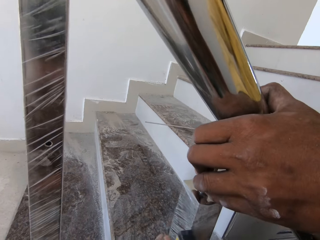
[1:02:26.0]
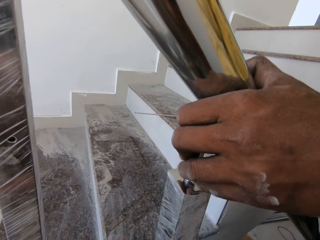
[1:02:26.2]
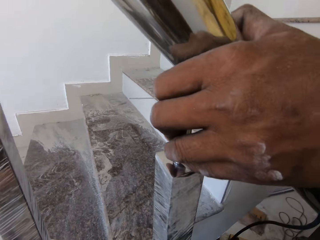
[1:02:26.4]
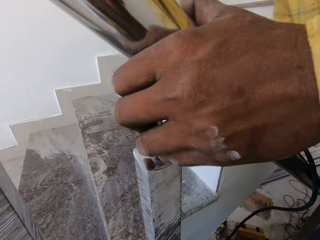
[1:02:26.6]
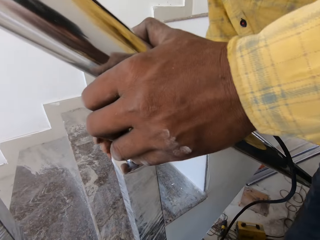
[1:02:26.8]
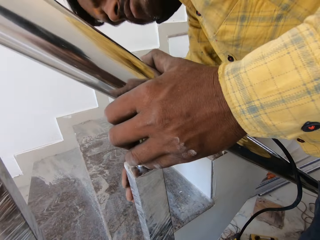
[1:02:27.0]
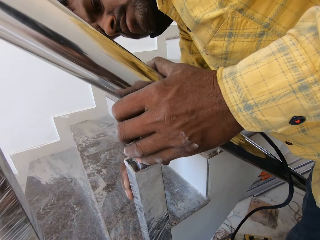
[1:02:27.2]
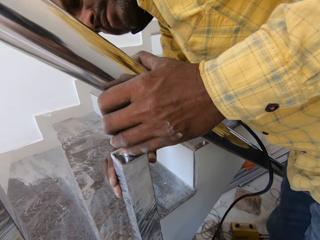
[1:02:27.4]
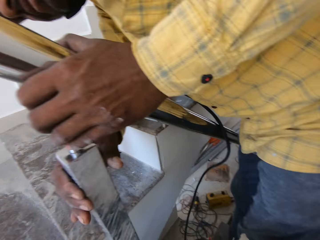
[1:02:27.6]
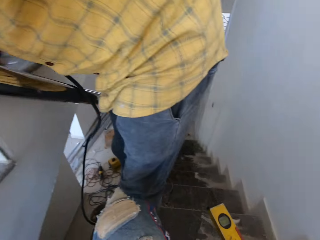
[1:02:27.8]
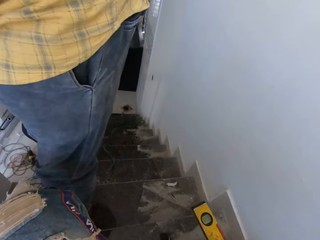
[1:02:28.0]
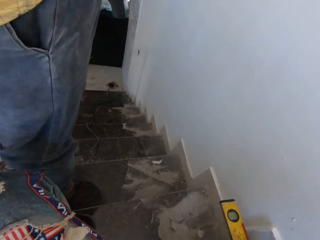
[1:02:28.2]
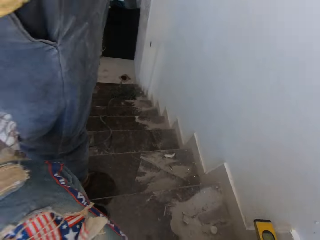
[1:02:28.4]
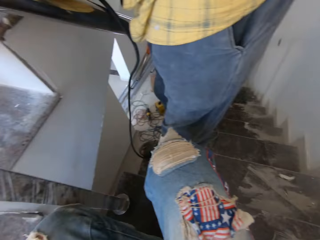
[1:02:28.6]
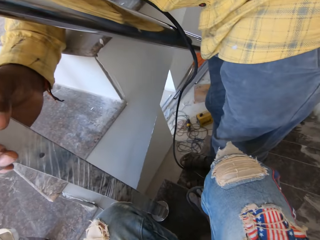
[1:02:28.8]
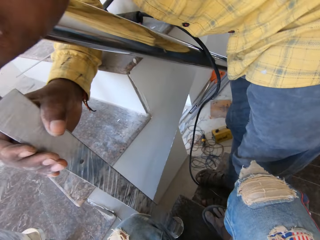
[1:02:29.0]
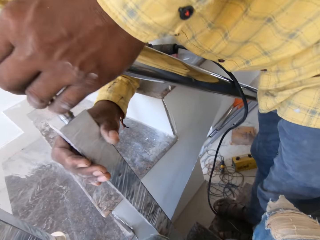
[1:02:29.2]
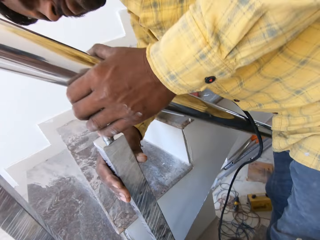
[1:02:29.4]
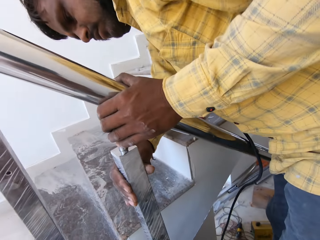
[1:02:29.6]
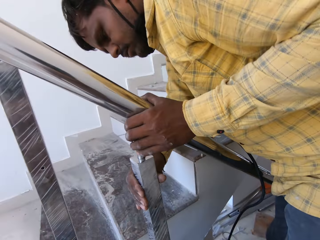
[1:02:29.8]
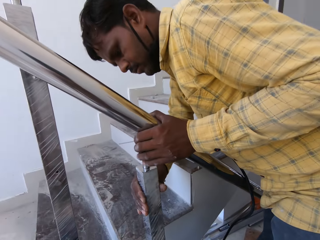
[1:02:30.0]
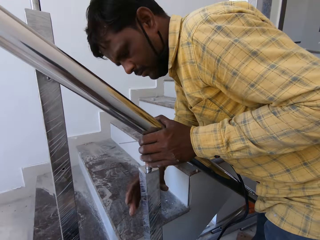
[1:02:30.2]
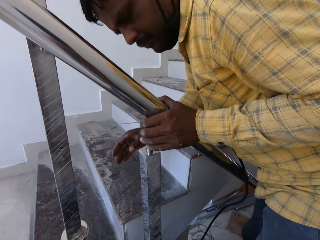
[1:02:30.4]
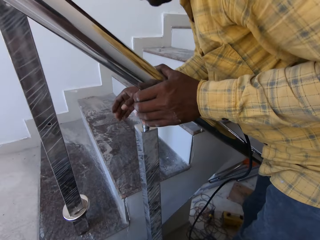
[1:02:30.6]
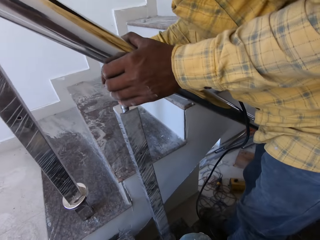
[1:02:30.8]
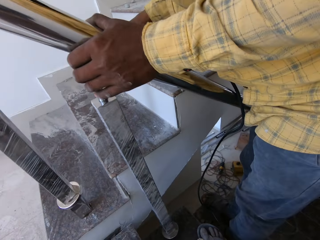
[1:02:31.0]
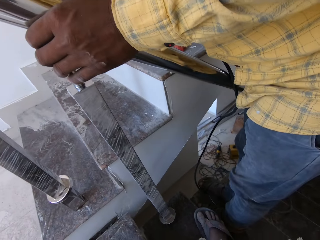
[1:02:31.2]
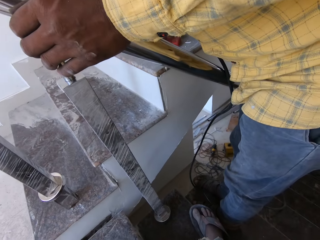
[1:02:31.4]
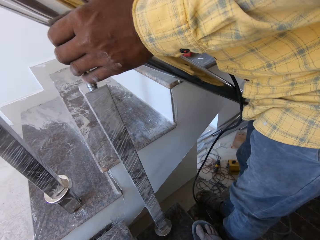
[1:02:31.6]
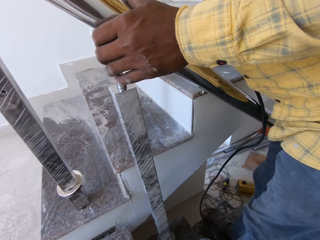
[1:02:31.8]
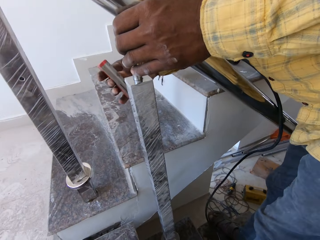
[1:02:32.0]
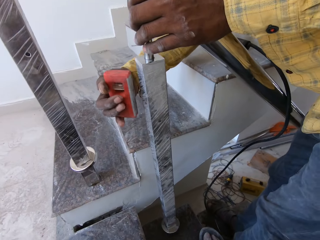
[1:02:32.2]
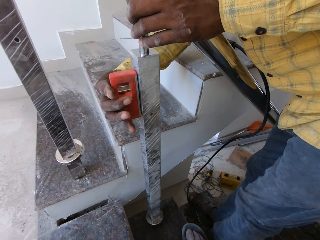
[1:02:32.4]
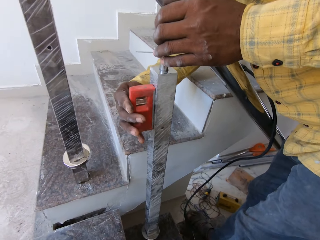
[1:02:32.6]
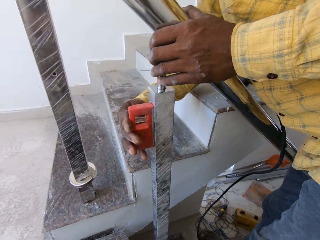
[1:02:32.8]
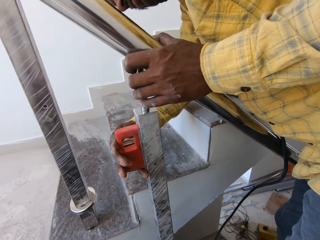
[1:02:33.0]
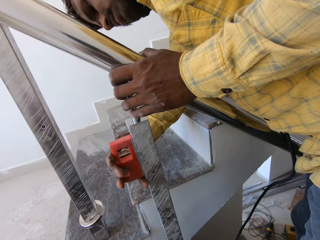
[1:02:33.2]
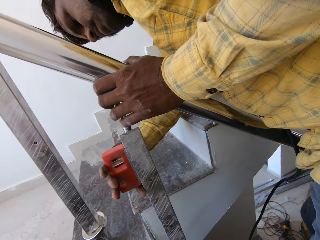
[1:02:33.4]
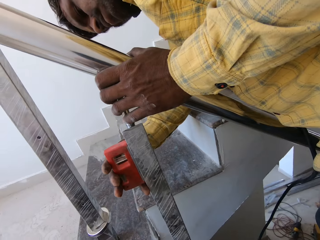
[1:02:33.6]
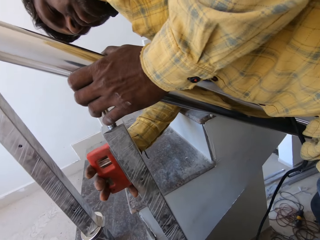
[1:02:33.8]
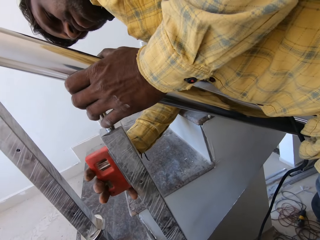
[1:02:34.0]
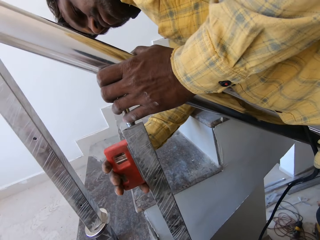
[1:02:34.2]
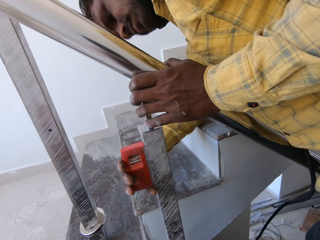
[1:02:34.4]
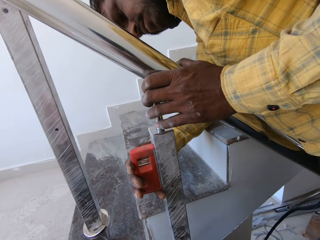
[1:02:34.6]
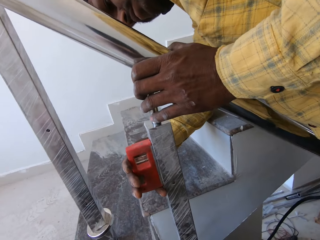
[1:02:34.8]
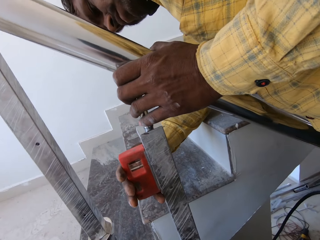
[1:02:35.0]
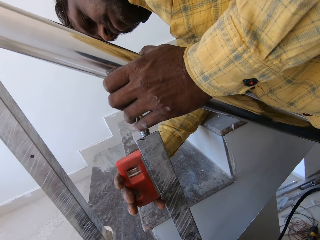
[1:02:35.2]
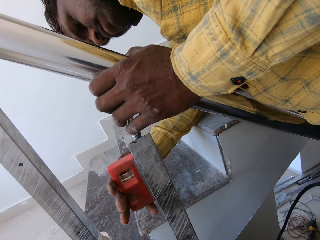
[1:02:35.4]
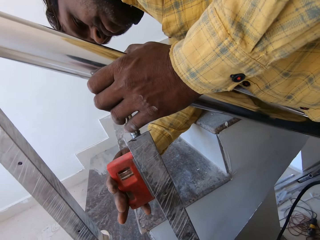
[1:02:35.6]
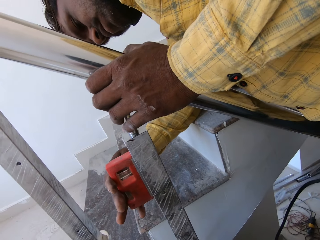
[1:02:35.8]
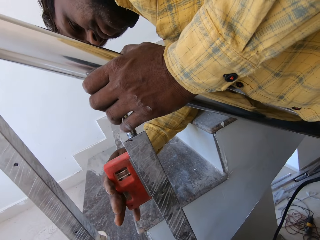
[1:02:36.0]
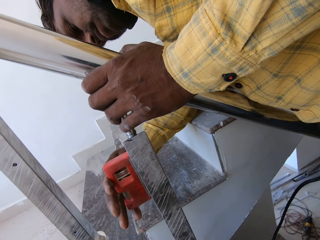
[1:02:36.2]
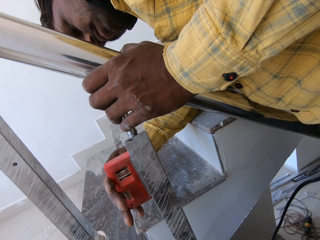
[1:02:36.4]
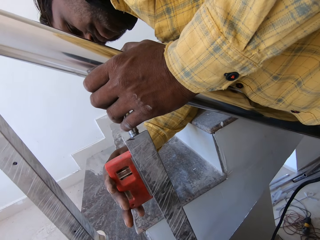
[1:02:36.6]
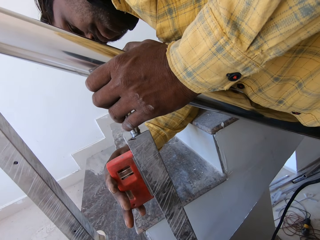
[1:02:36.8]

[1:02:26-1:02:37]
The man holds the steel spindle with his right hand. The camera wearer drops the spirit level on the stairs with his right hand. He looks around. The man picks up the spirit level from the stairs with his right hand and puts the spirit level on the steel spindle with his right hand. The man uses the spirit level on the support rail.

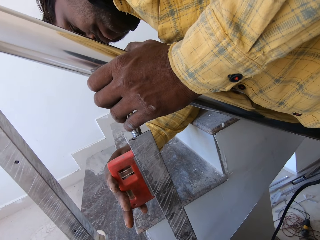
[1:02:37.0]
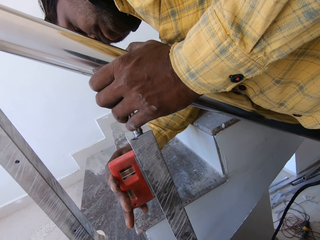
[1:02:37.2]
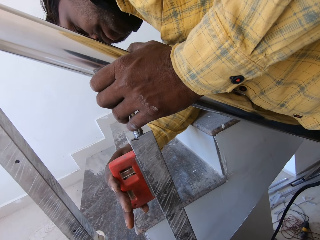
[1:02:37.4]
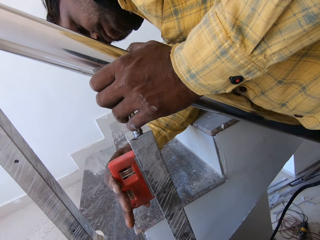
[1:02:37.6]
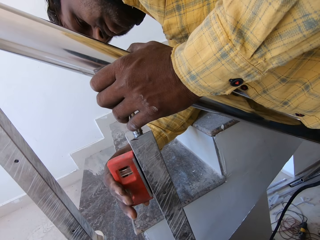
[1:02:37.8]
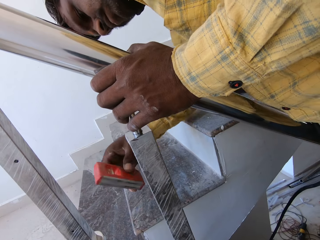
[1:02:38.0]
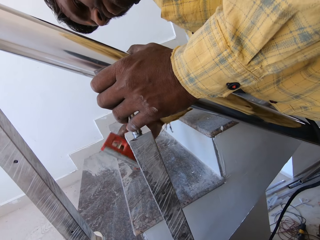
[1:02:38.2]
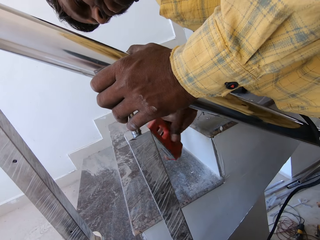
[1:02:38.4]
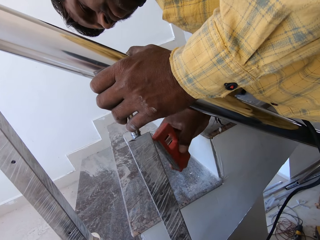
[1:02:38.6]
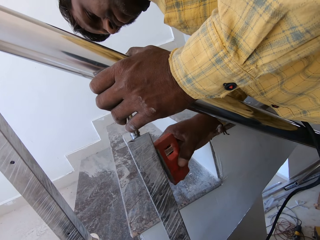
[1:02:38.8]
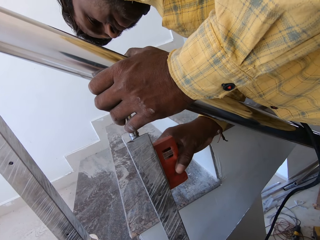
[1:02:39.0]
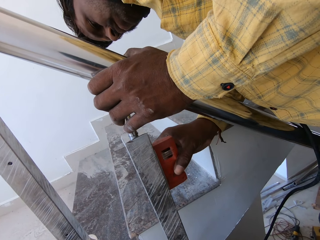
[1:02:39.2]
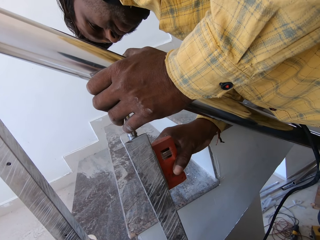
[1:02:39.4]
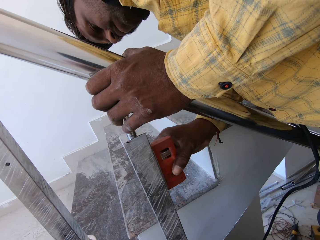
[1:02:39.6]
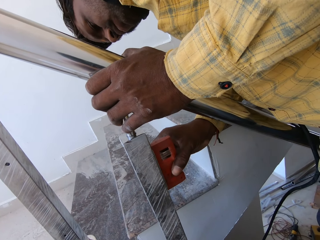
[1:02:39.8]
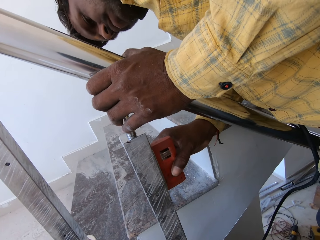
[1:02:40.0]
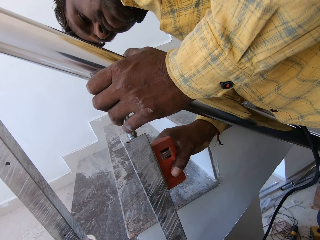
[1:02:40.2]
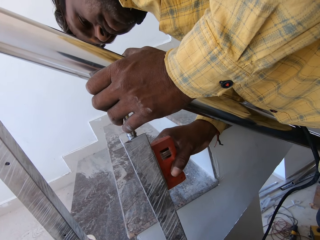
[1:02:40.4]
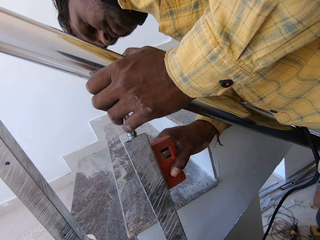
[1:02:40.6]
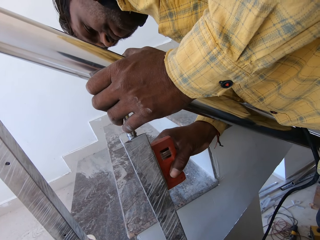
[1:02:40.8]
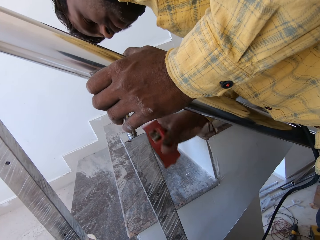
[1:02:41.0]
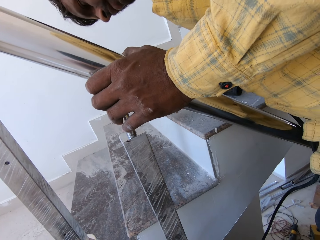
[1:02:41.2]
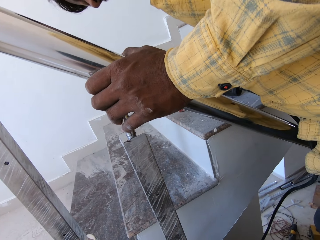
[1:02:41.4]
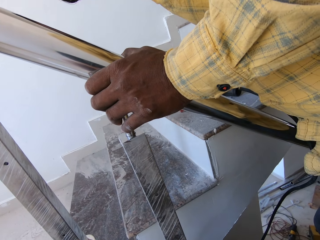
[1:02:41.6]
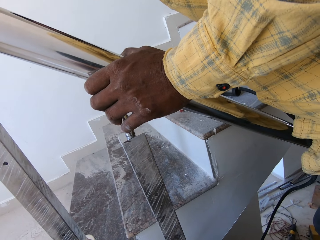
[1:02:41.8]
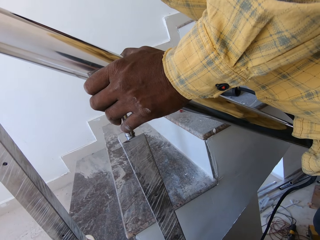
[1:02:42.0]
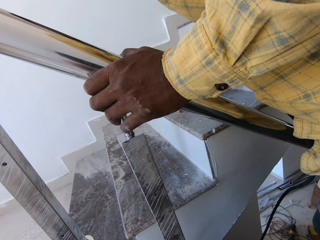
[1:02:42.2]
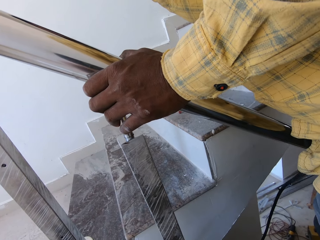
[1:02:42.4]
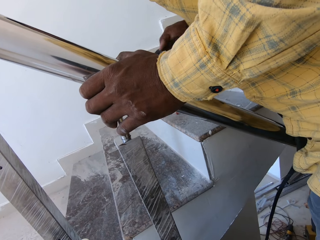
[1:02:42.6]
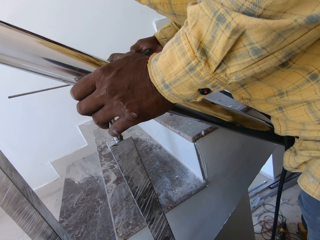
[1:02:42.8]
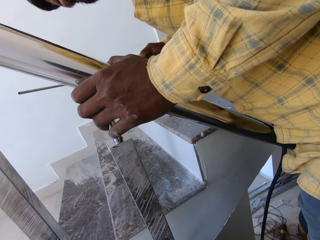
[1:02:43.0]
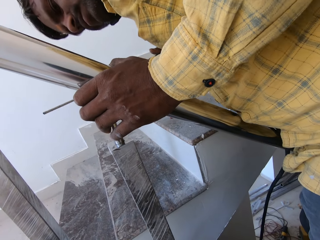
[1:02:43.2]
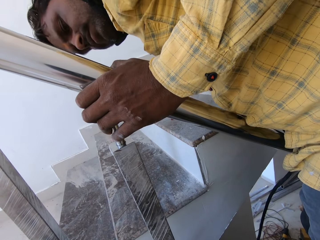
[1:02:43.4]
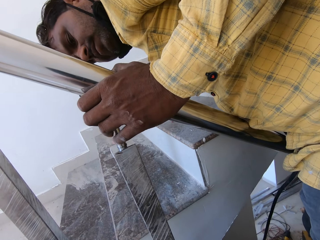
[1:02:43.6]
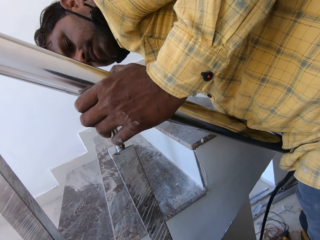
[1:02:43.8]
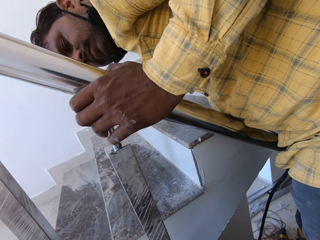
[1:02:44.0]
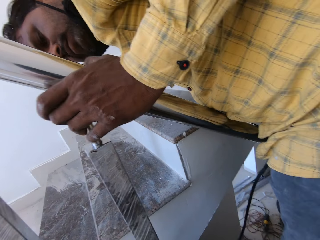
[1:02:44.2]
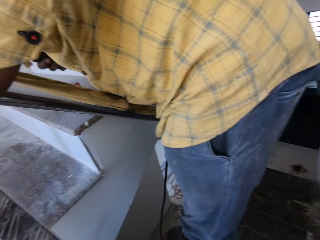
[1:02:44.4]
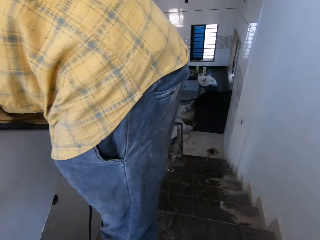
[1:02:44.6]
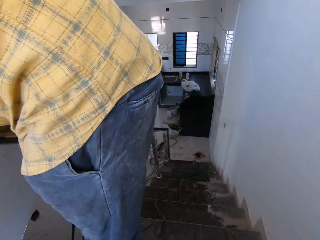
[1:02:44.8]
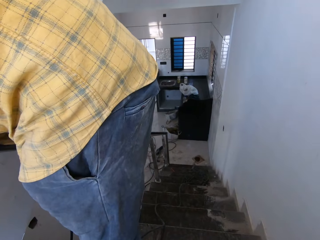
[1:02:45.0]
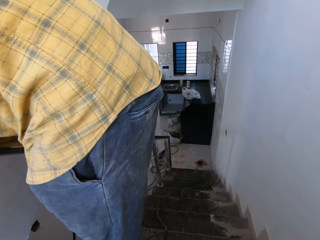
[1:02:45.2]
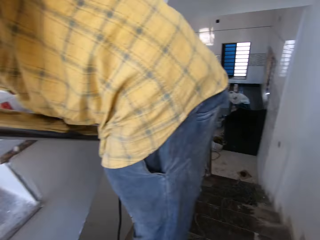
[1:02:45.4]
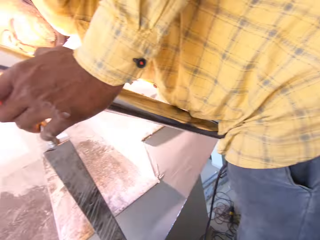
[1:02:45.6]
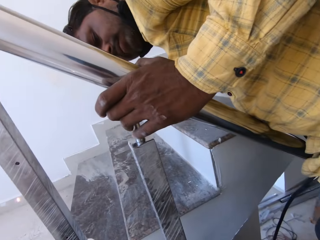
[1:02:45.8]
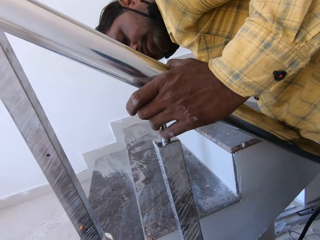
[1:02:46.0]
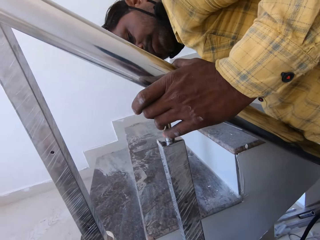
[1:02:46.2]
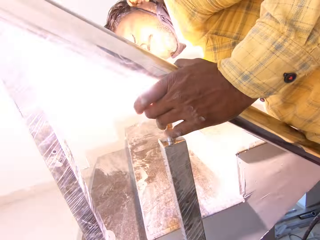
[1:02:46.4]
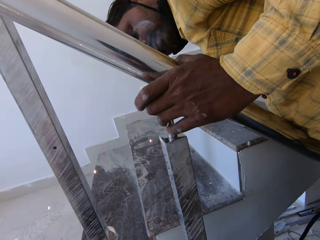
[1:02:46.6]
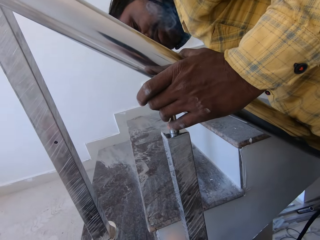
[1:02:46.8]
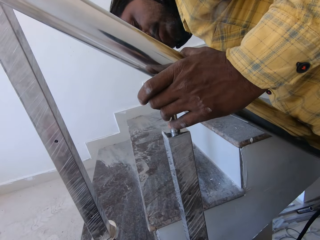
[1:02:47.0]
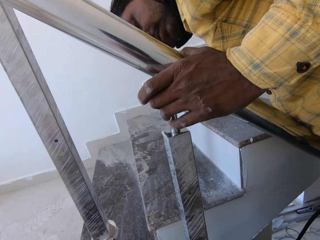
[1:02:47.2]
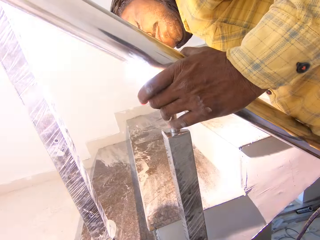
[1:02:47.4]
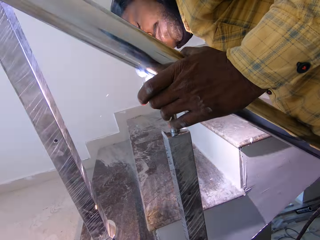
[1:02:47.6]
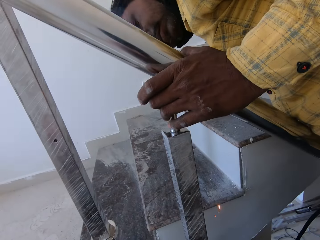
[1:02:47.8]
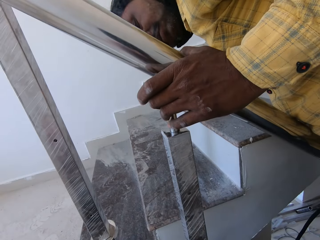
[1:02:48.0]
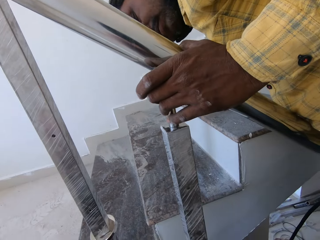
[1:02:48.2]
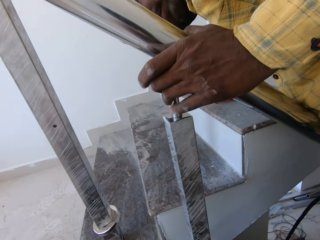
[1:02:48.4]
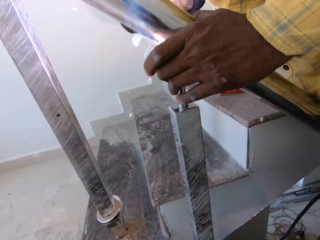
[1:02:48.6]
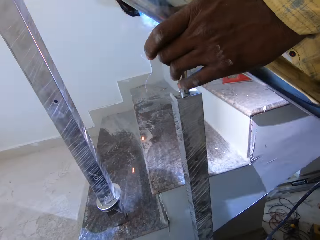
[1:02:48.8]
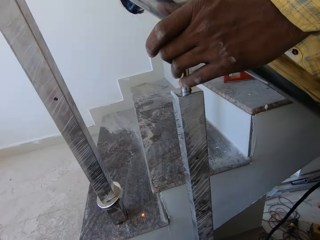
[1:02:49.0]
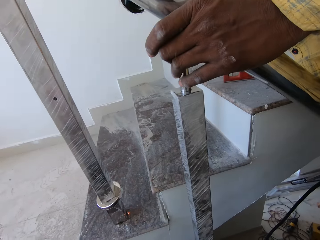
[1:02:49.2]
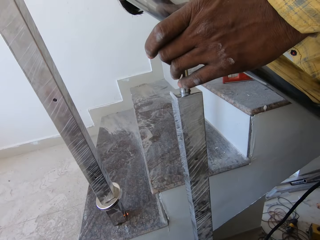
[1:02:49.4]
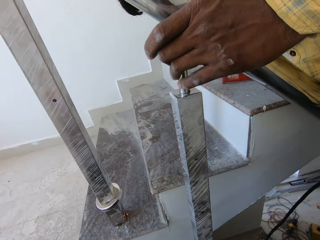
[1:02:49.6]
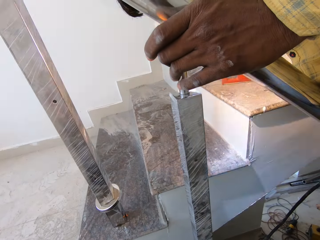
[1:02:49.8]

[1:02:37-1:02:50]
The man uses the spirit level on the support rail, drops the spirit level on the stairs with his right hand, picks up the welding torch from the stairs with his right hand and welds the stairs rail to the steel spindle with the welding torch in his right hand. The camera wearer looks around.
